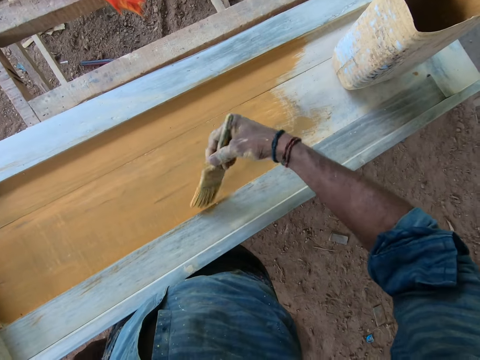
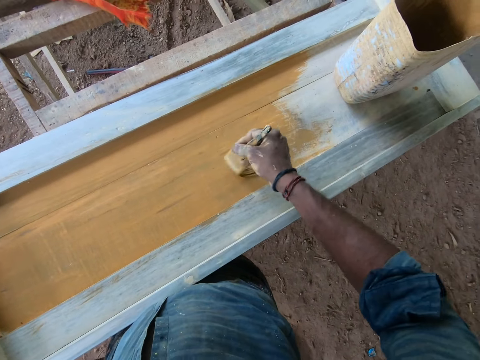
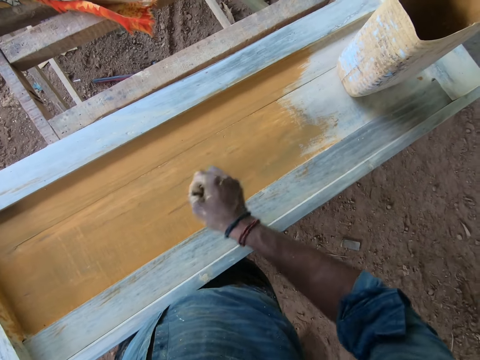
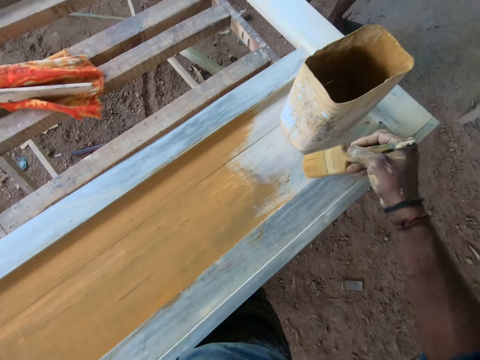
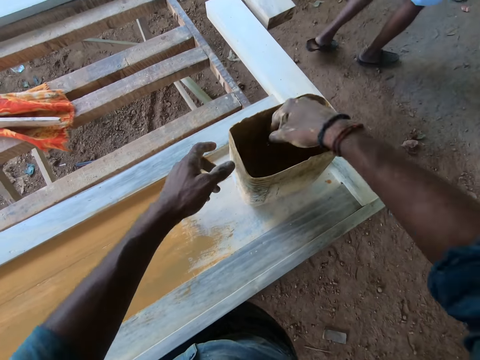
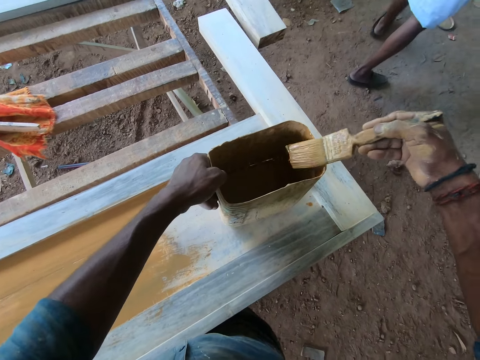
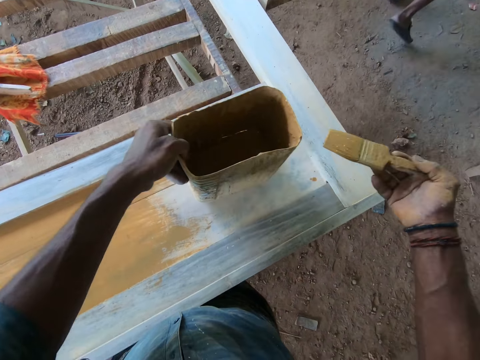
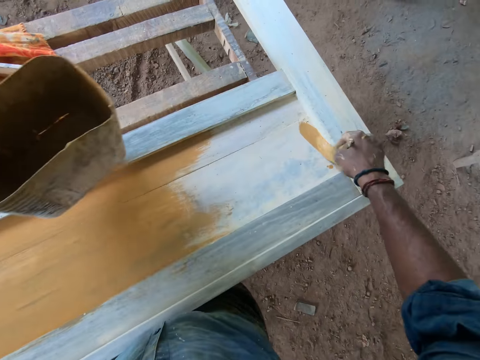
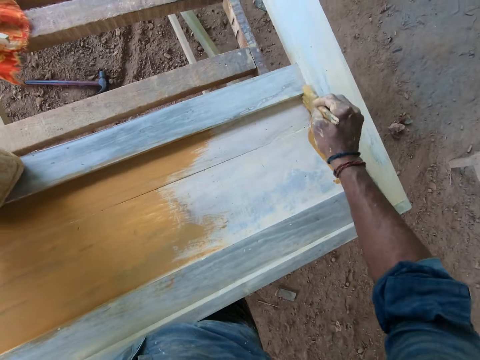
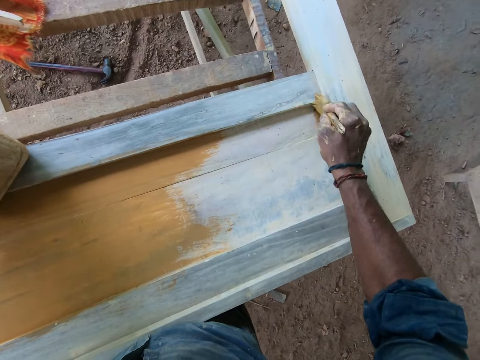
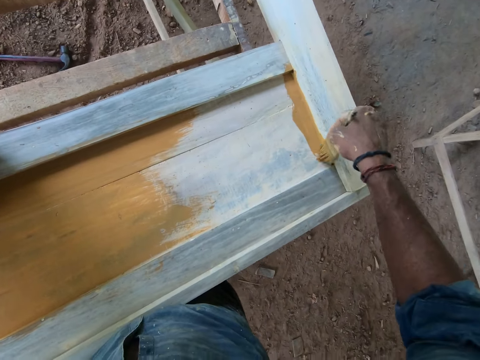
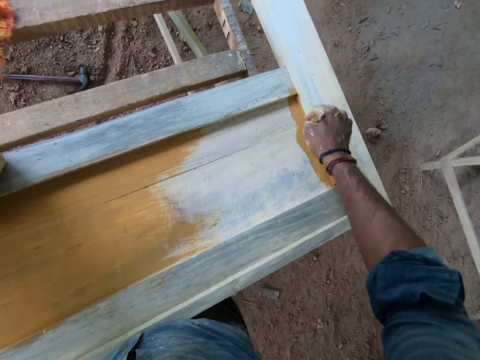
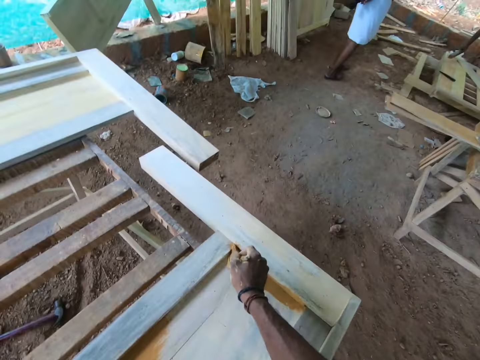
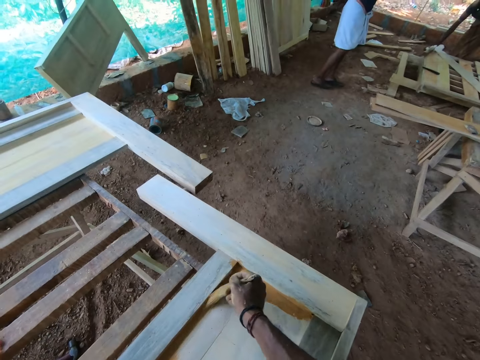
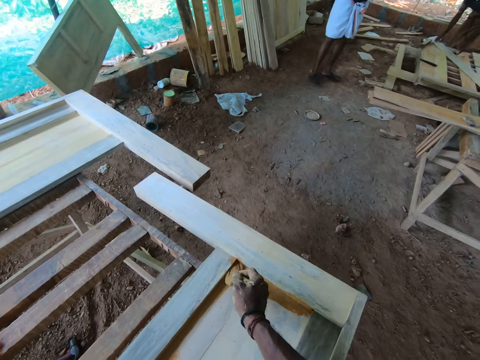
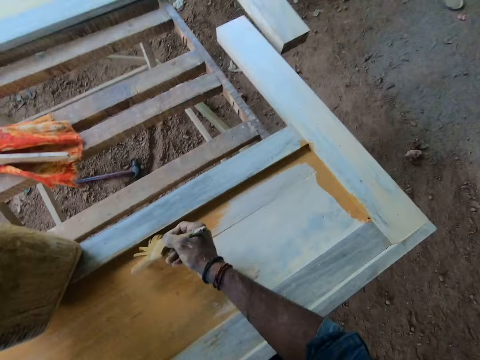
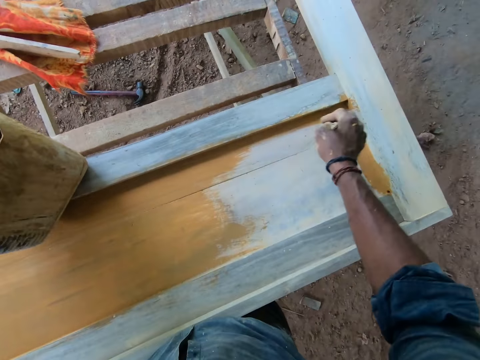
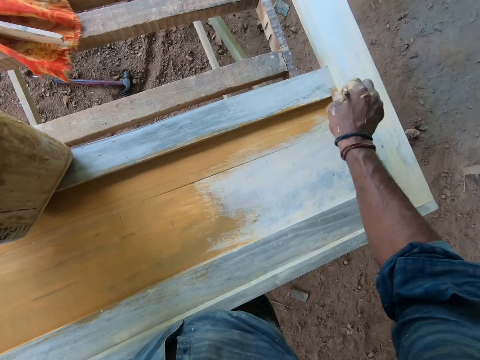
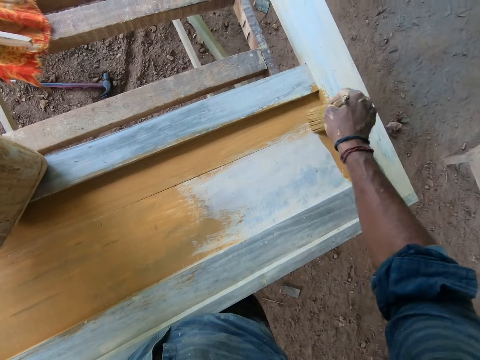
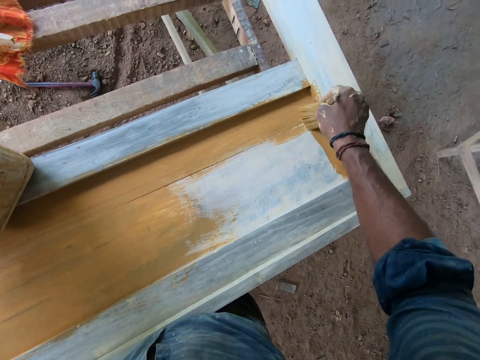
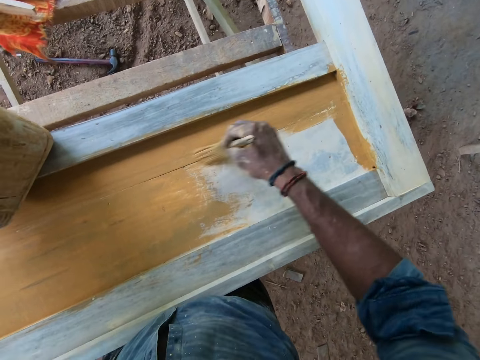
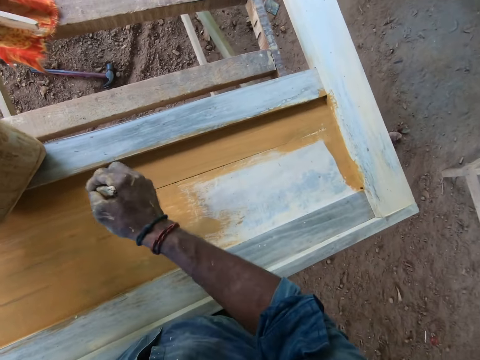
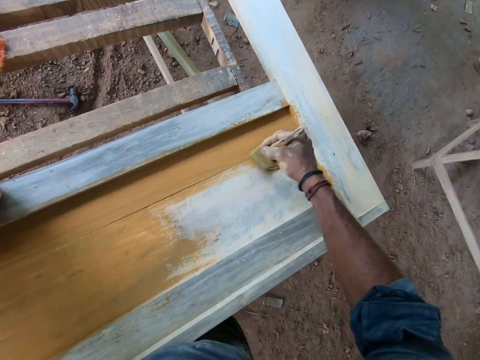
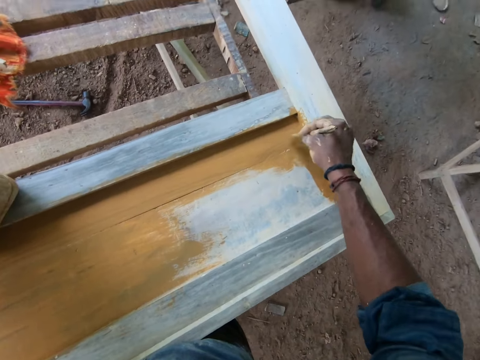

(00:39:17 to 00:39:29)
The camera wearer dips the paintbrush into the container with his right hand. He lifts the container from the wooden frame with his left hand. He wipes the paintbrush on the container with his right hand. He paints the wooden frame with the paintbrush in his right hand. He places the container on the wooden frame with his left hand.

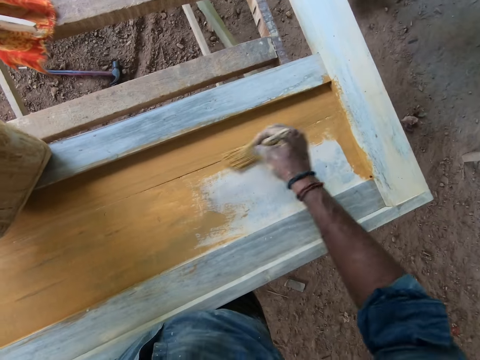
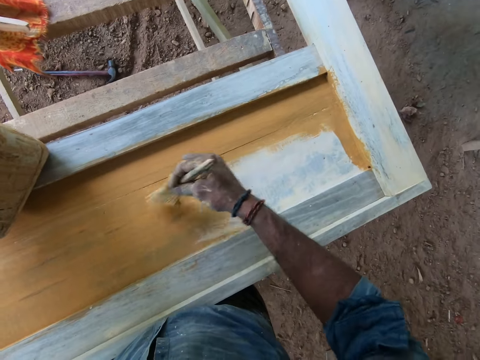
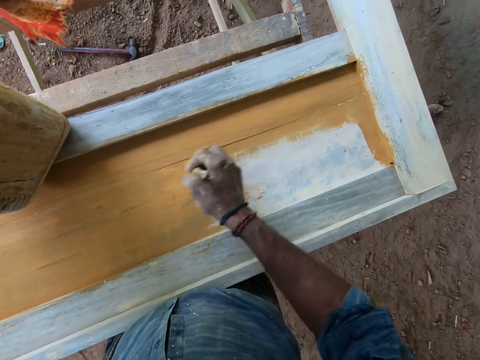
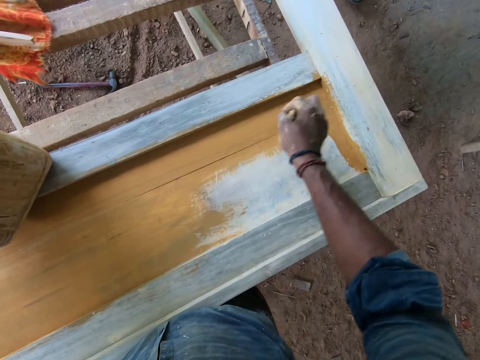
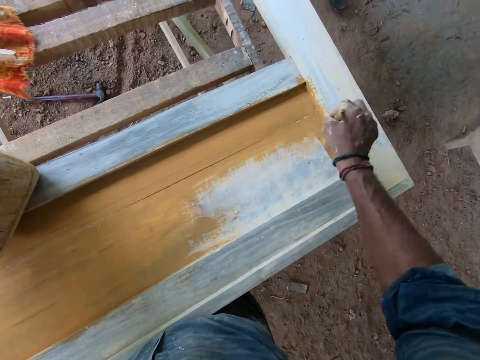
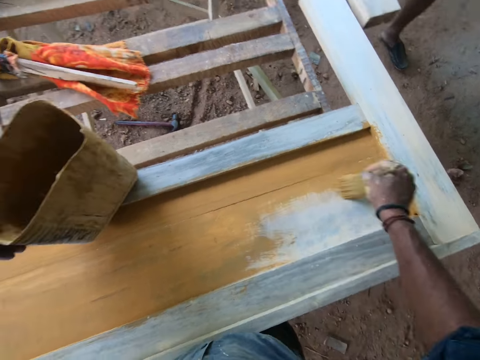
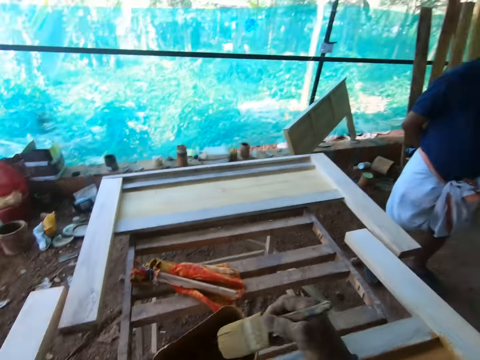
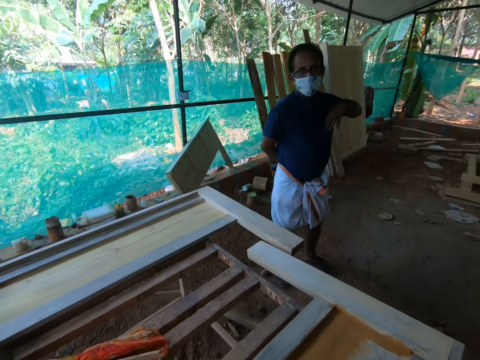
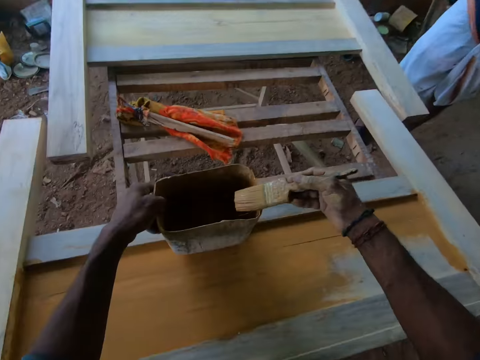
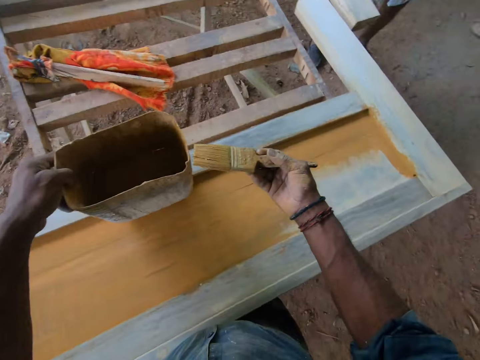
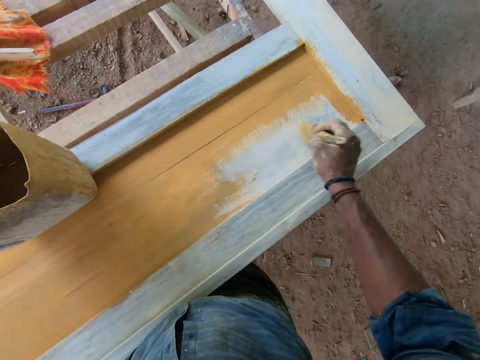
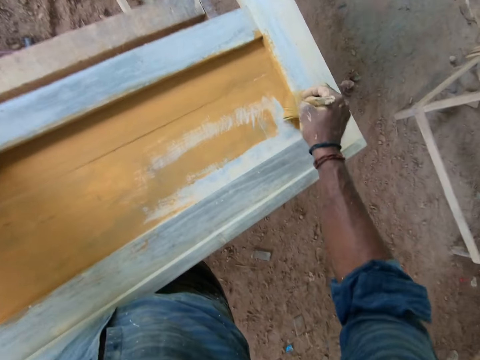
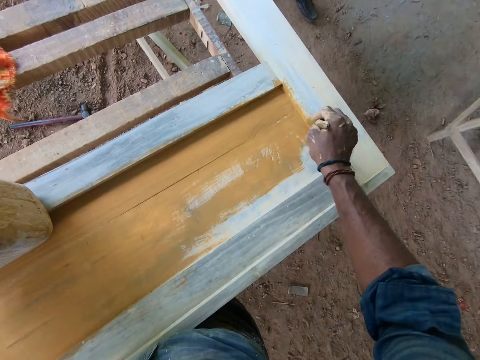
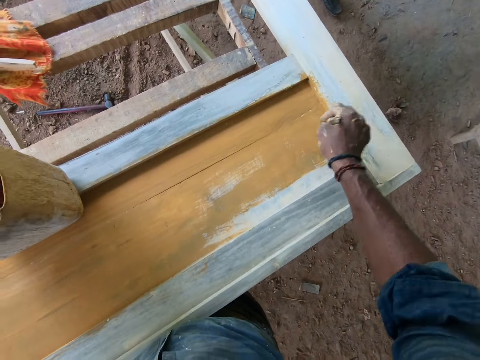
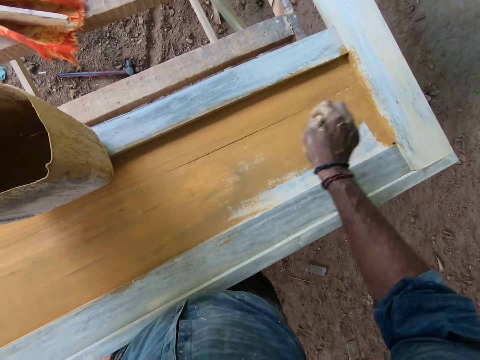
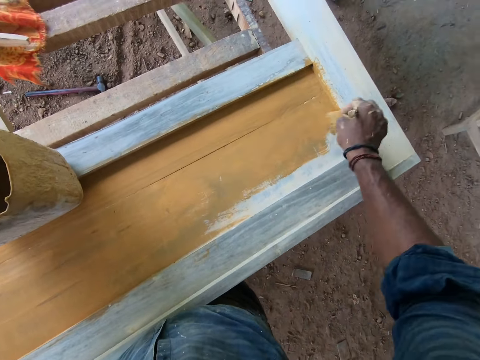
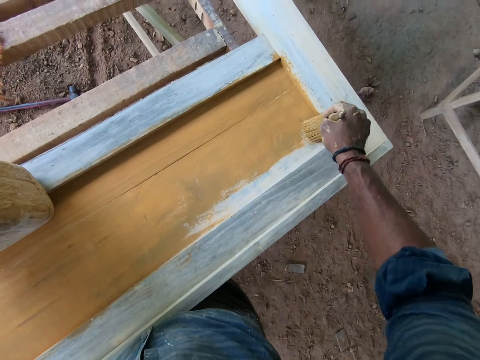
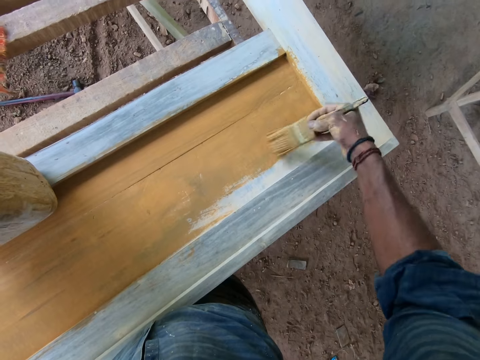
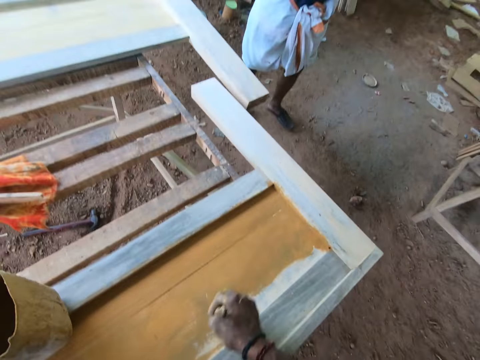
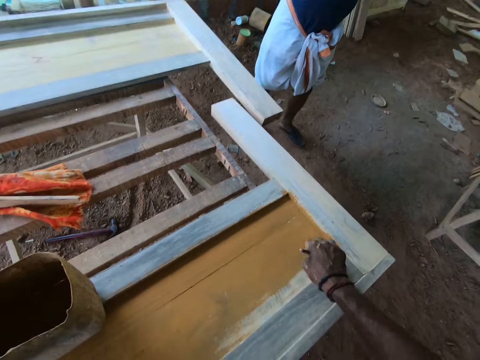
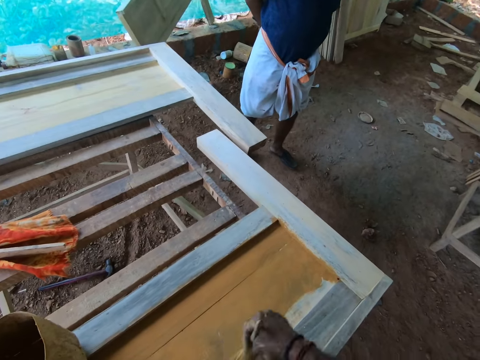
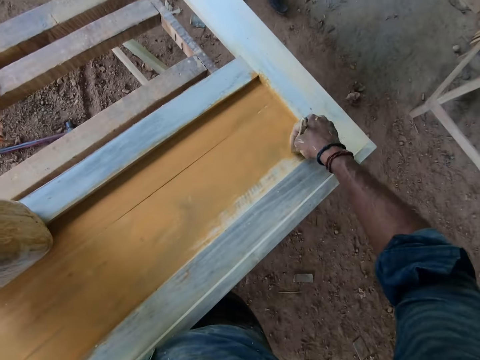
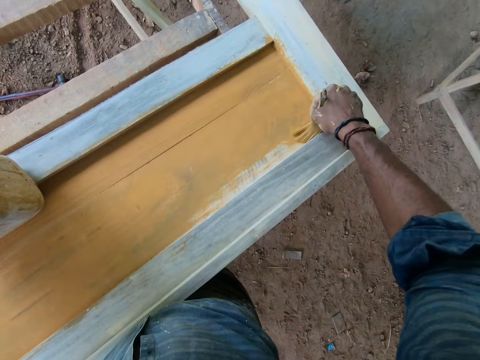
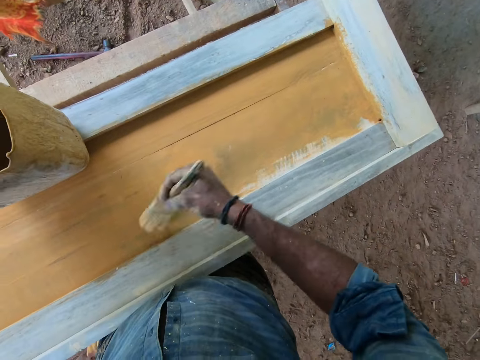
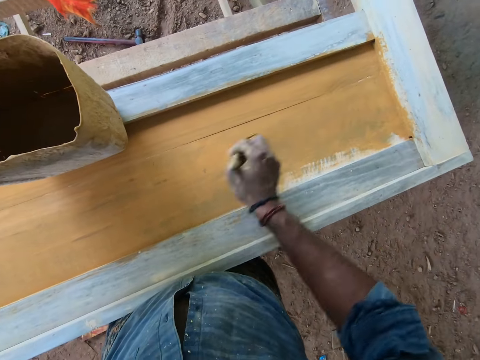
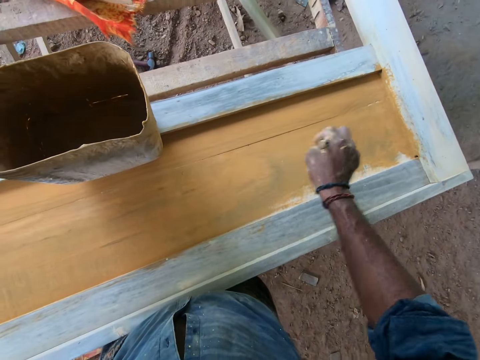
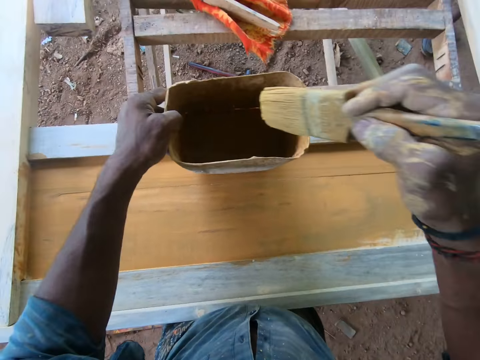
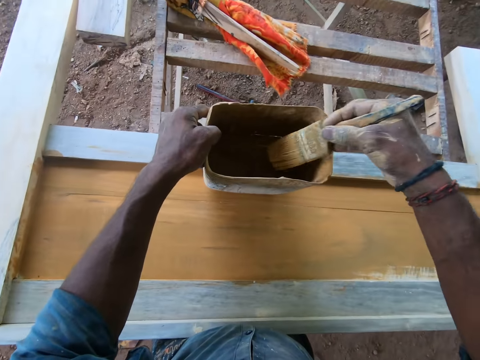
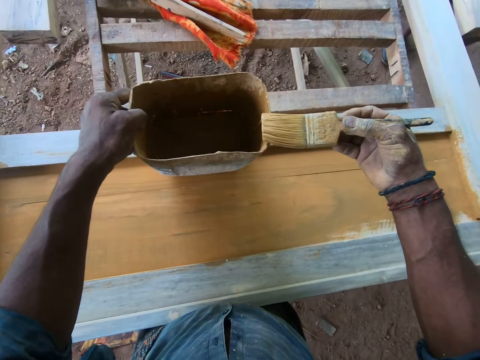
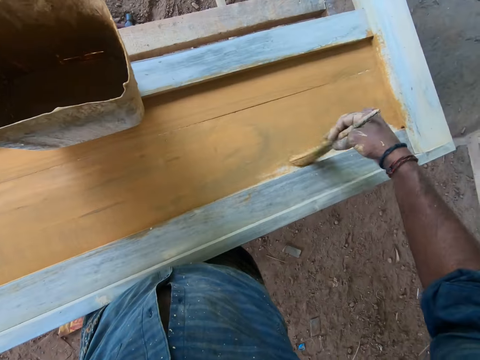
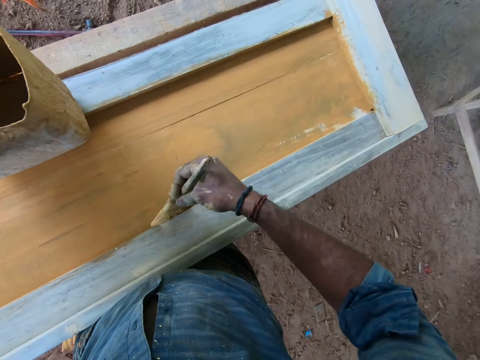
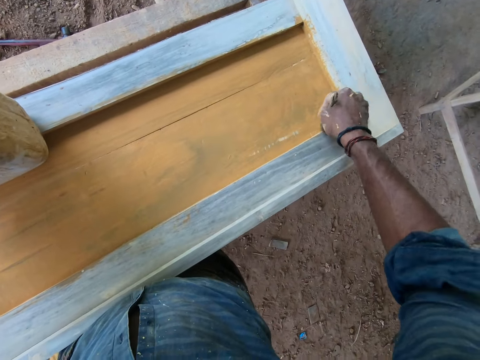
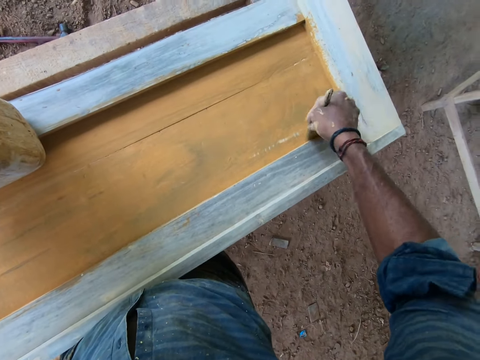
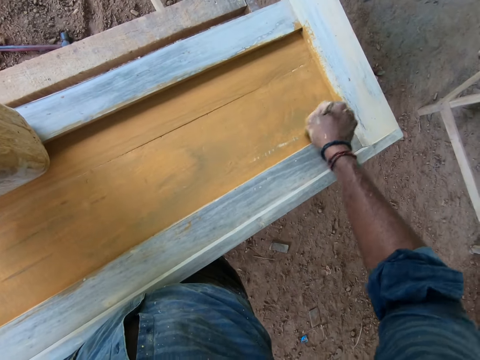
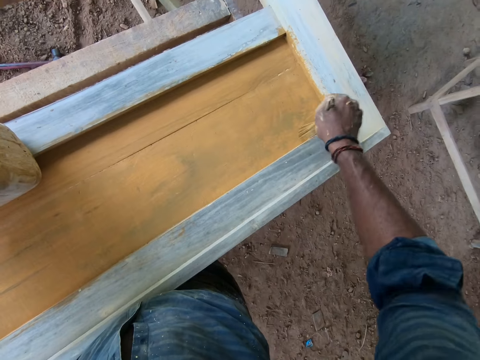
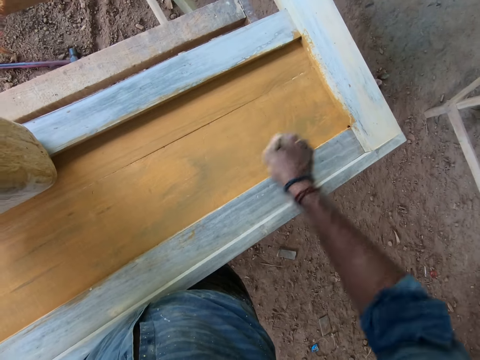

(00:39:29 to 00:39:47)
The camera wearer holds the container with his left hand. He dips the brush on the paint. He wipes the paintbrush on the container with his right hand. He paints the wooden frame with the paintbrush in his right hand. He dips the paintbrush into the container with his right hand. He wipes the paintbrush on the container with his right hand. He paints the wooden frame with the paintbrush in his right hand.
